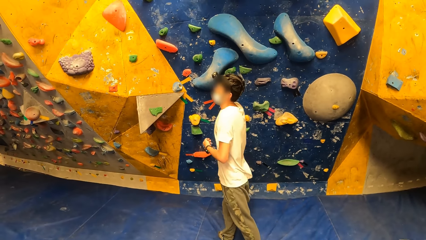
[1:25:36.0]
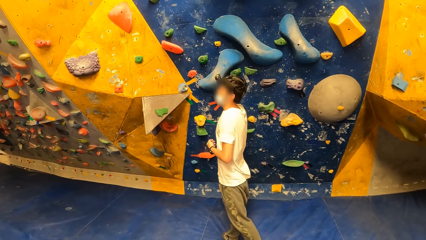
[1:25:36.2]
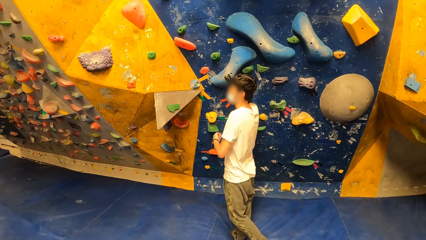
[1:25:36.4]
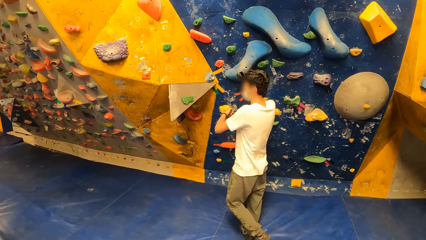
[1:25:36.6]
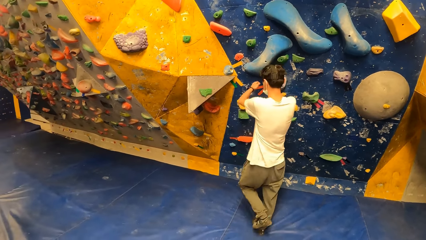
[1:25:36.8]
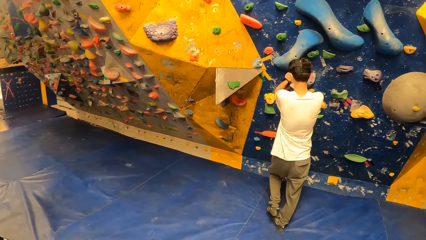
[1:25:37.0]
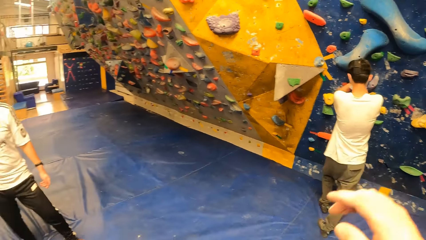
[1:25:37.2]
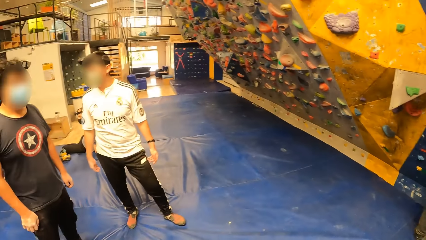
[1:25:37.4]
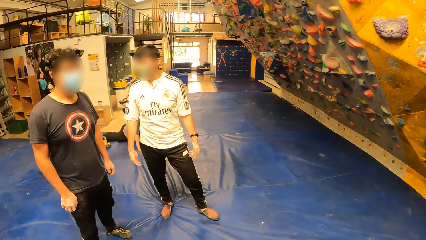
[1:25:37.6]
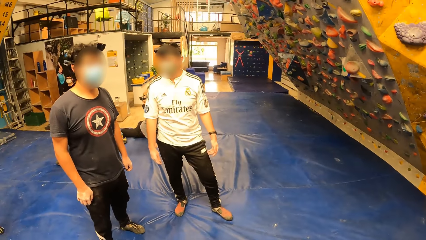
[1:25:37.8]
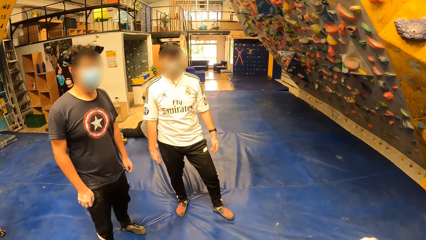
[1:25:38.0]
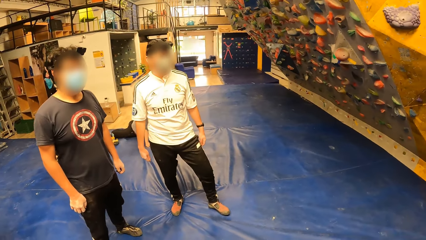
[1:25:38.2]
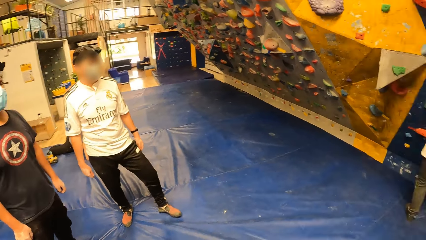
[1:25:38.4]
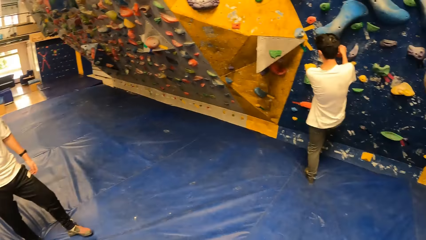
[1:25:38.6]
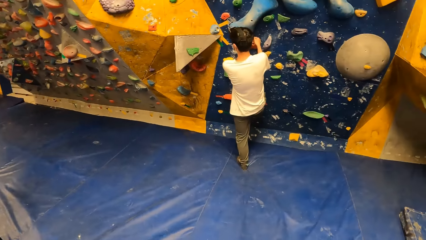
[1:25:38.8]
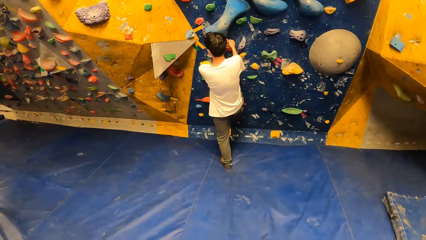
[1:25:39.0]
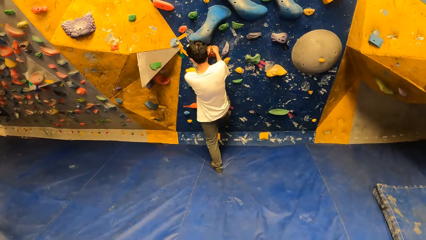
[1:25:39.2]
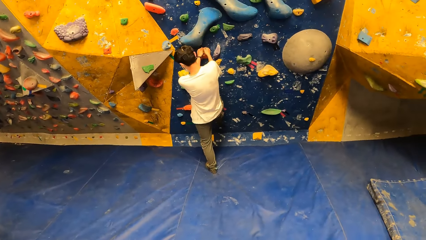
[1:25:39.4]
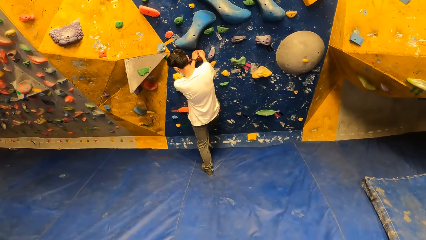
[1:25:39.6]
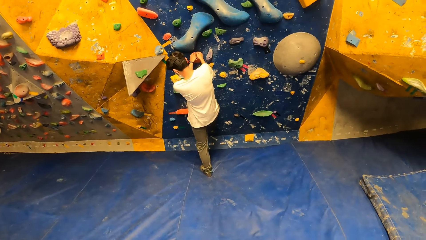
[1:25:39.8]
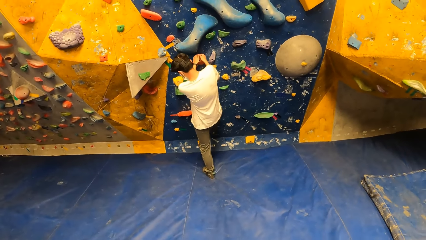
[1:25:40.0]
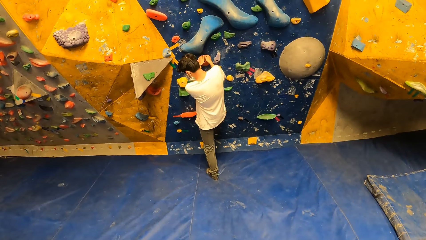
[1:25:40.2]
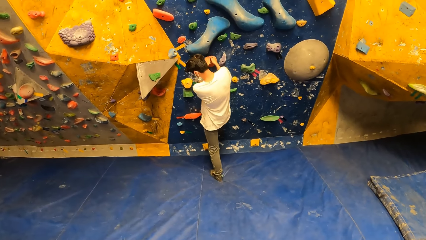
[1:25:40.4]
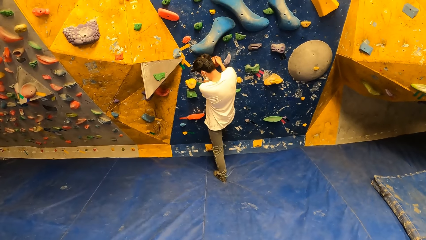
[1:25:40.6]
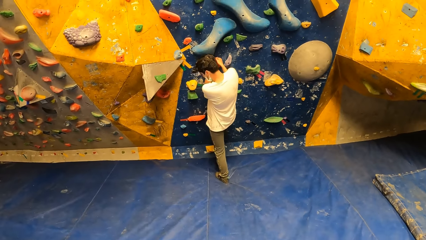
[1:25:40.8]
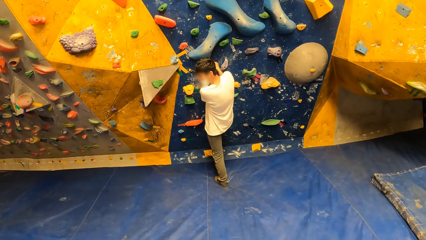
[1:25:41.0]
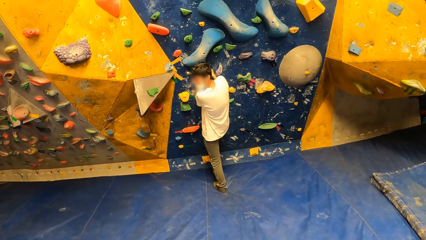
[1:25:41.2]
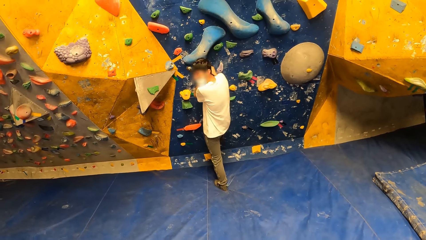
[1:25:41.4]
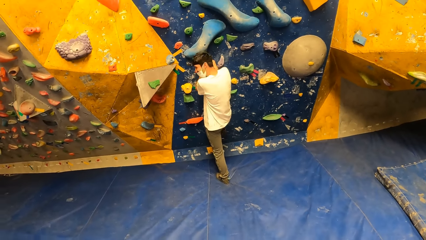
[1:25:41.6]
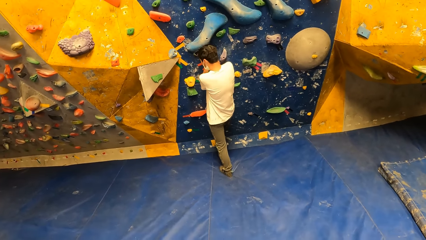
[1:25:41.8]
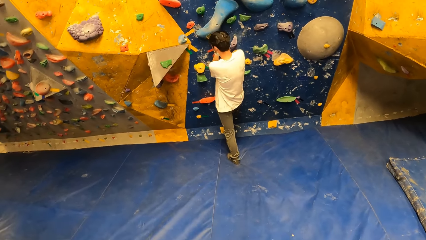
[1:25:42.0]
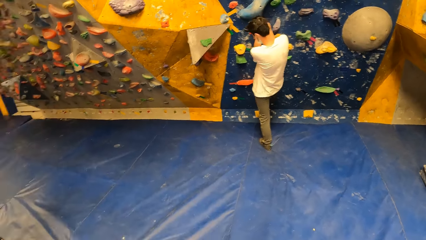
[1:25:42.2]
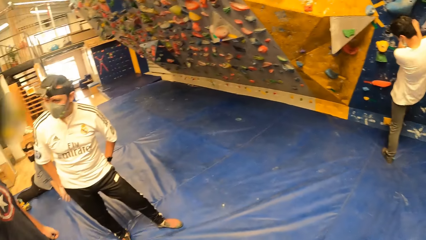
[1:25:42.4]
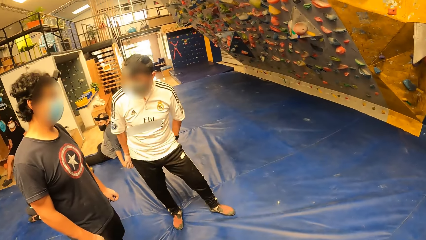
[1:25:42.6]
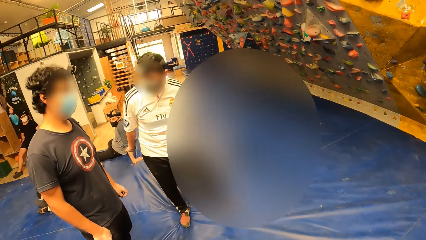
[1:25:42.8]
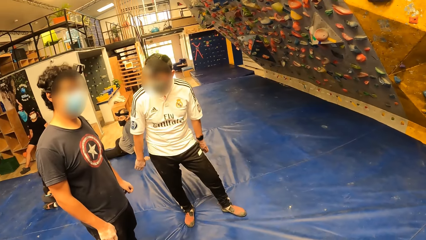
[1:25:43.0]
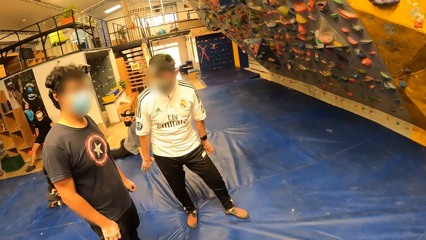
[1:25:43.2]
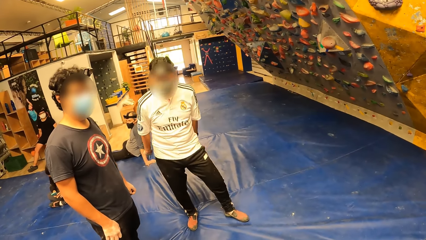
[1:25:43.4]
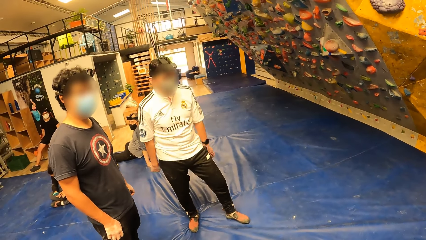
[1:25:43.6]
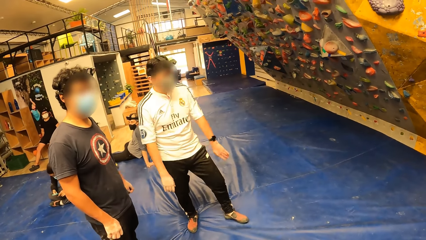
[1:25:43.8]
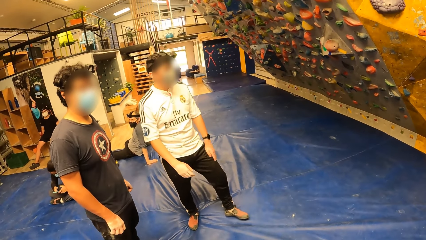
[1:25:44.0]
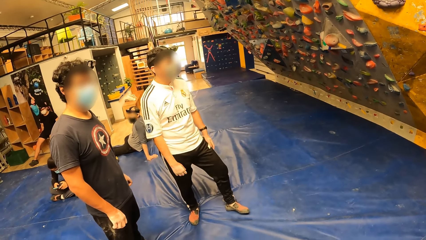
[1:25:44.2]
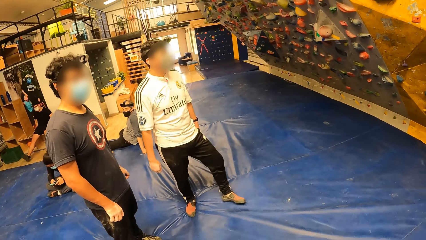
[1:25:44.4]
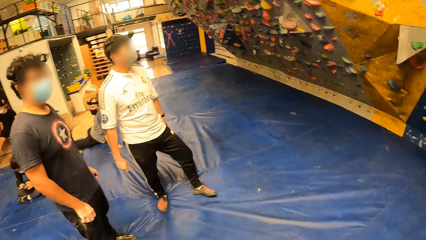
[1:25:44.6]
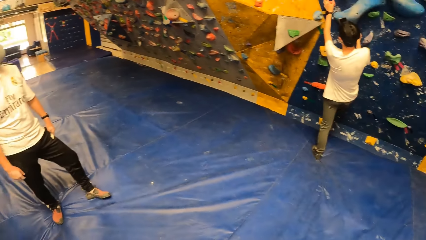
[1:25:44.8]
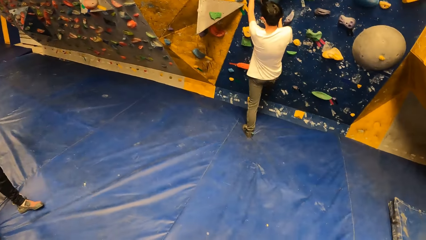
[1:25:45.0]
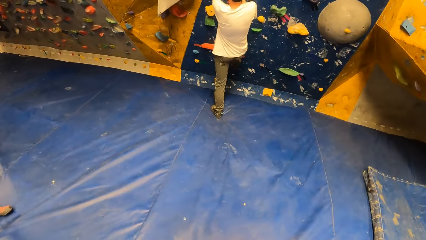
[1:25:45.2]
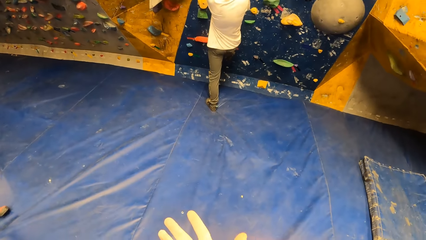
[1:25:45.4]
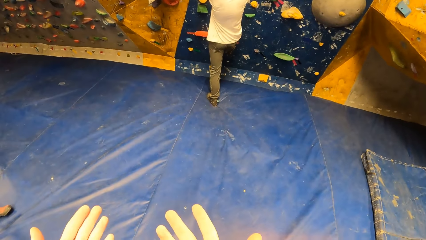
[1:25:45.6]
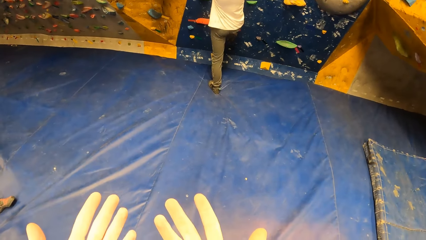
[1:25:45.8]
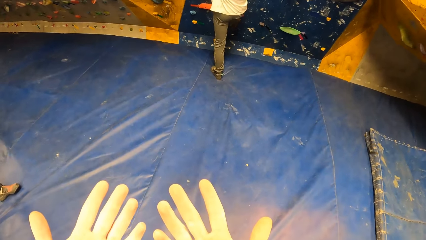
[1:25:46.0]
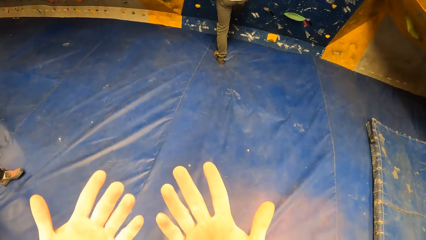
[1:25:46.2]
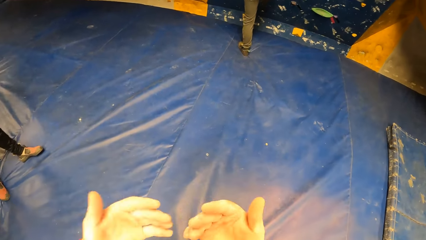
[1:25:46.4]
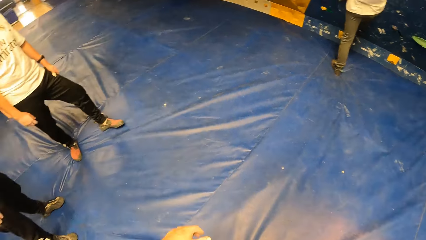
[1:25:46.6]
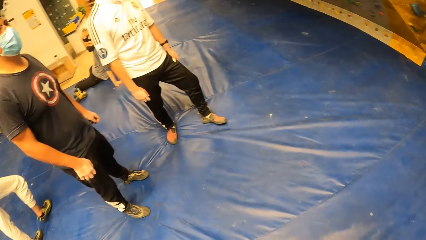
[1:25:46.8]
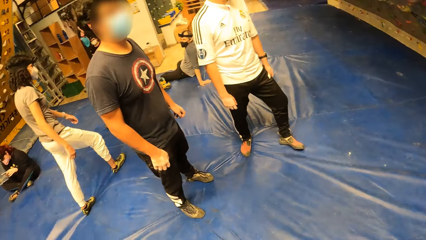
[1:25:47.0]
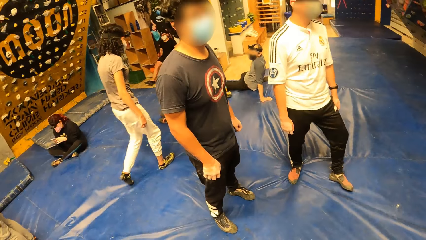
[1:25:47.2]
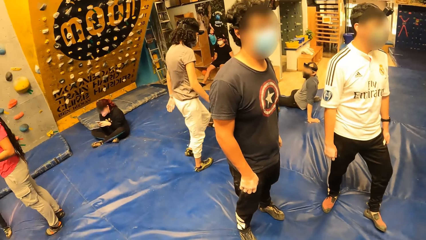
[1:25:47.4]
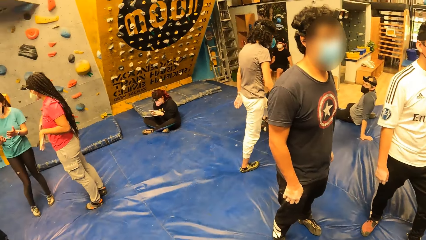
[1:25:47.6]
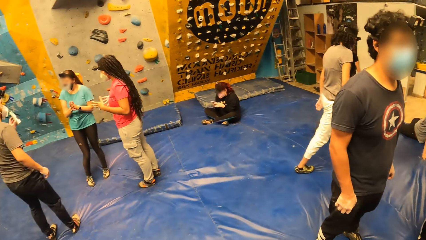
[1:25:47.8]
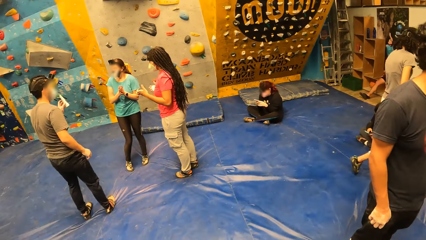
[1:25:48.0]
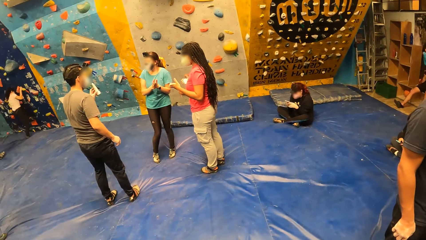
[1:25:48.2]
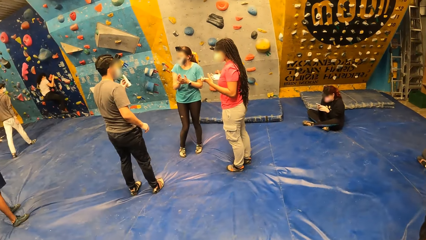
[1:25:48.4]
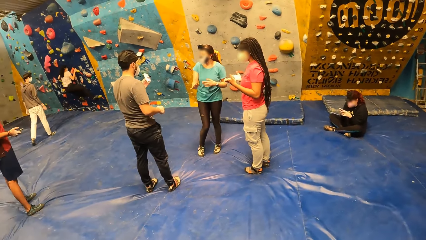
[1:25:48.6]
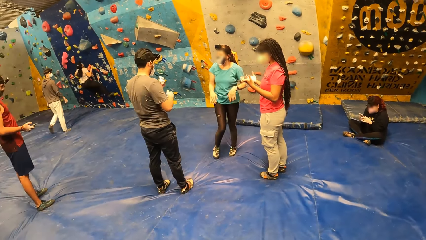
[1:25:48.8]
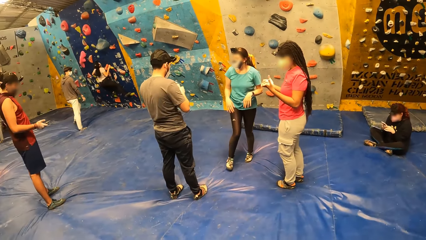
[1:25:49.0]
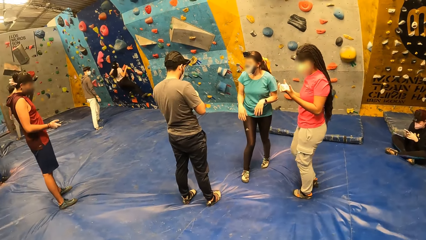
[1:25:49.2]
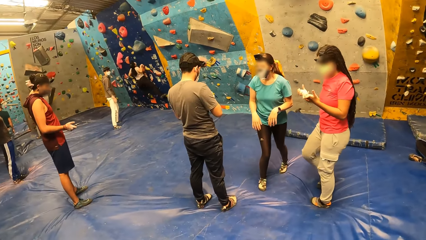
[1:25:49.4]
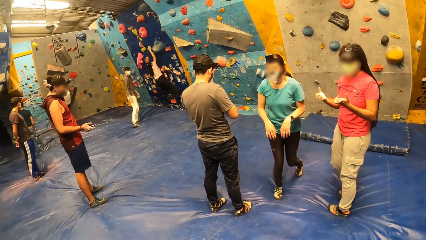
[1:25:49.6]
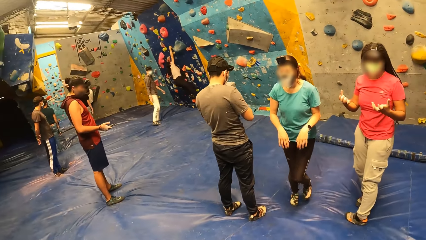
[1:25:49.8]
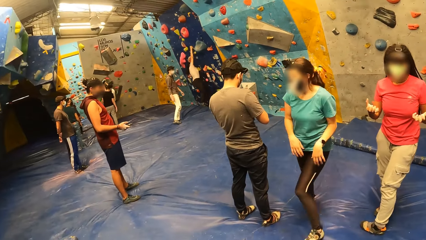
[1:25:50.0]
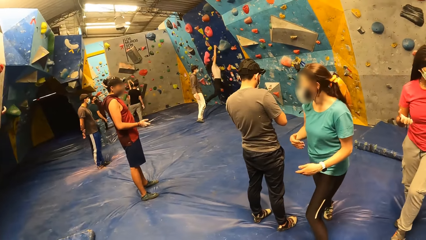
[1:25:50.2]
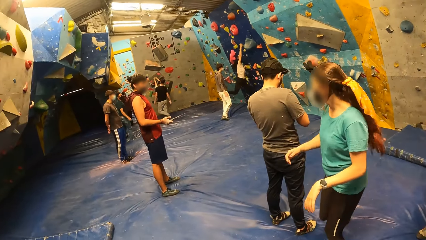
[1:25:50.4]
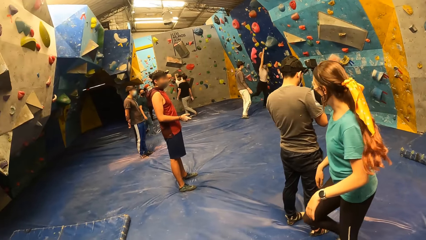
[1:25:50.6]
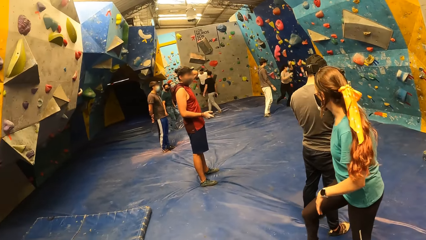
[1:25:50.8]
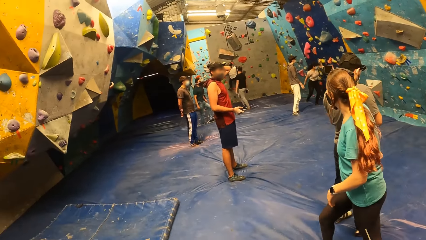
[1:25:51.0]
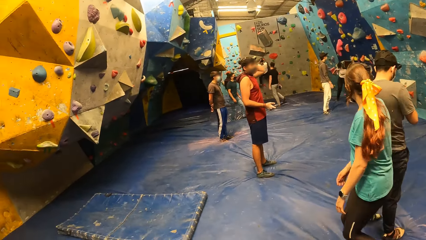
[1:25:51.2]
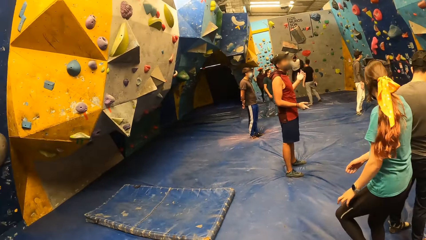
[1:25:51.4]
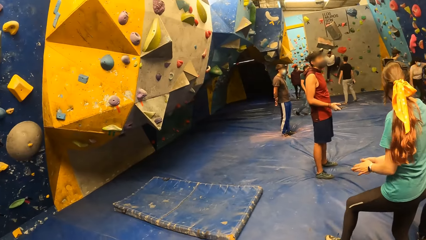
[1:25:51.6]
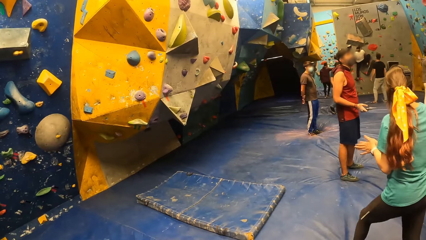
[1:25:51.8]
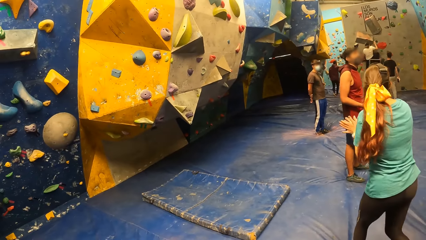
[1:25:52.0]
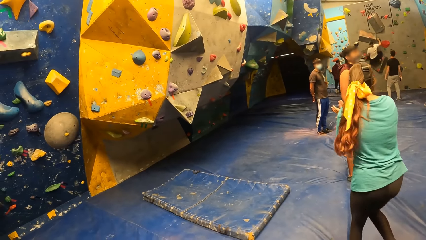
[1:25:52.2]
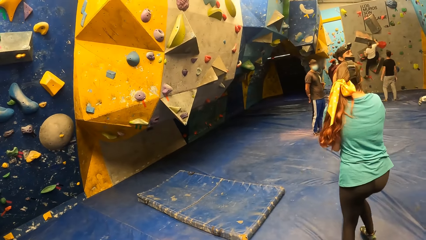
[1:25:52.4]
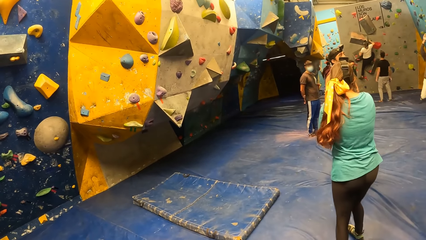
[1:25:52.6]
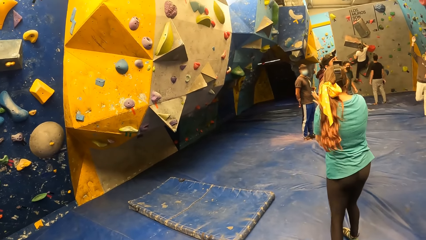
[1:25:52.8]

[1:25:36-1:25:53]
The camera wearer holds the climbing hold with his hands. He looks around the room.
